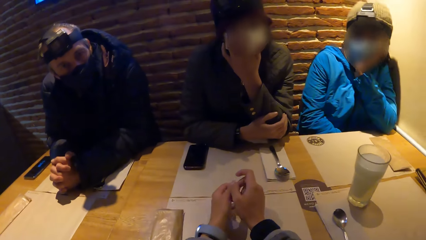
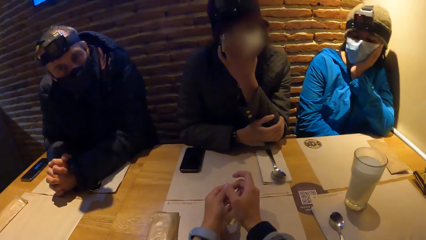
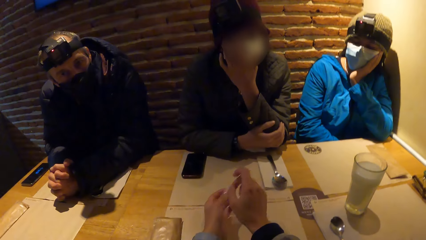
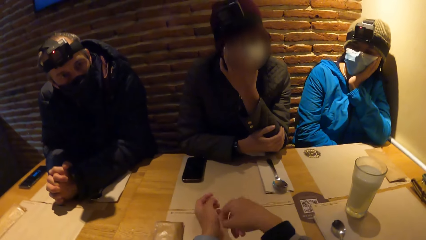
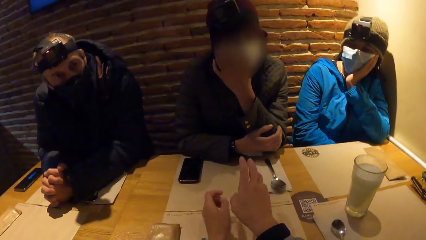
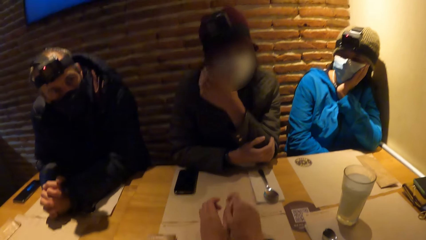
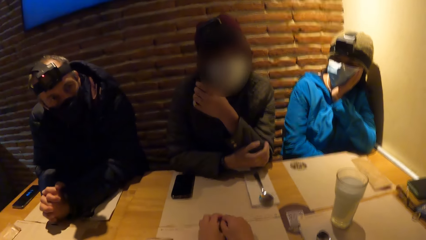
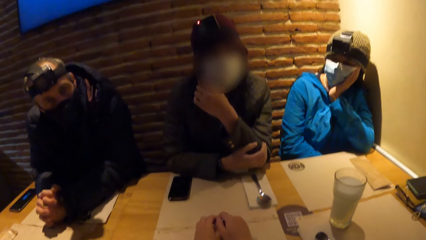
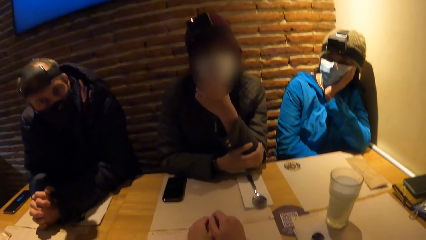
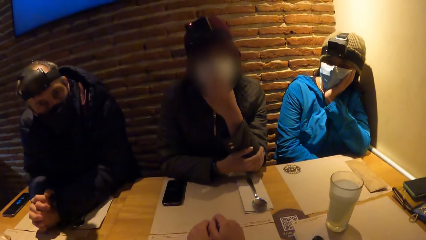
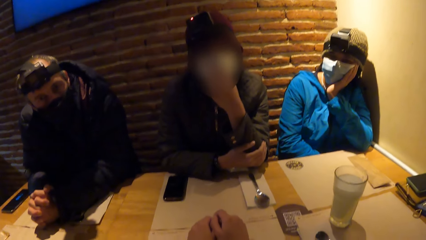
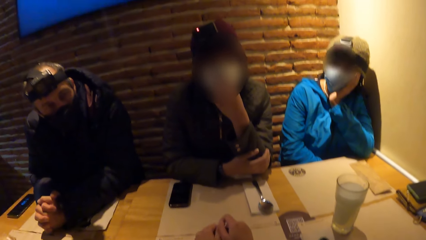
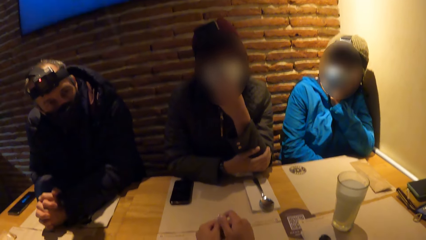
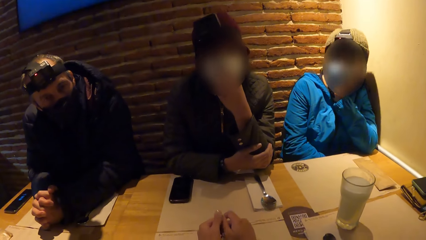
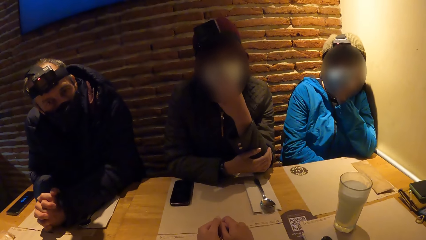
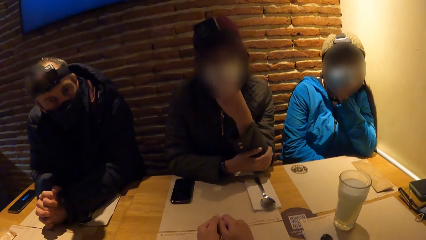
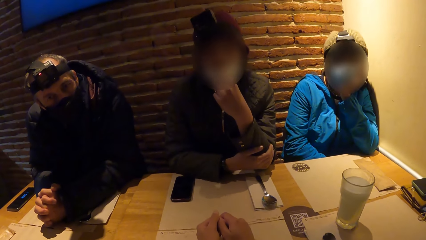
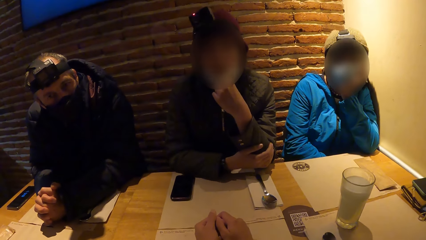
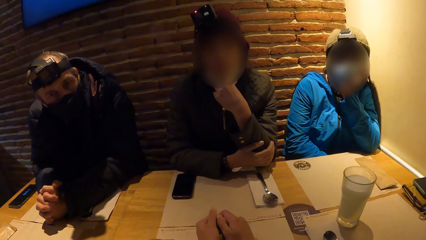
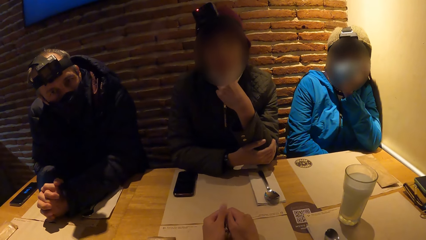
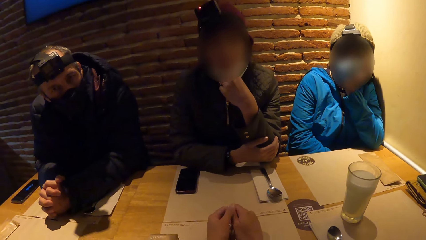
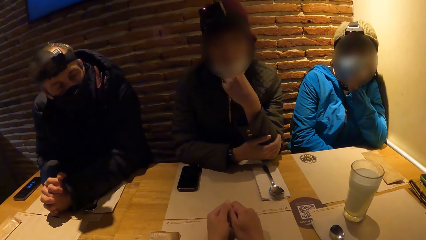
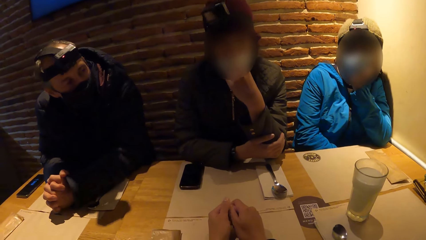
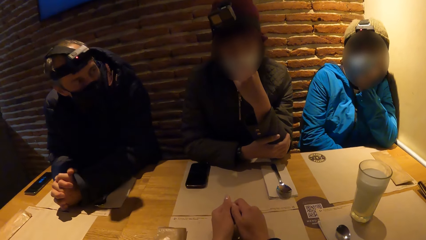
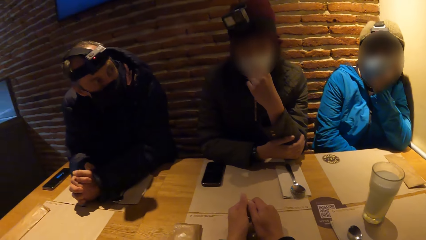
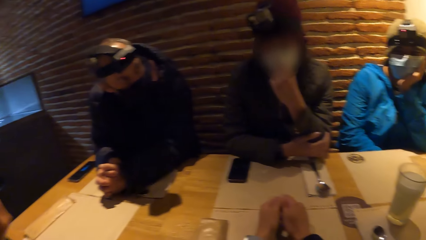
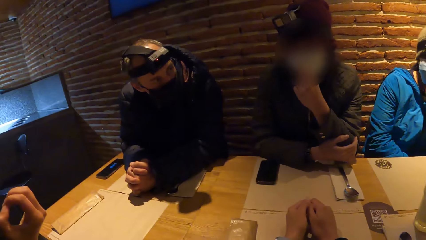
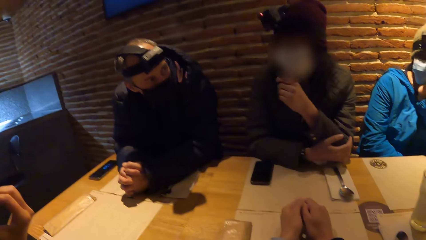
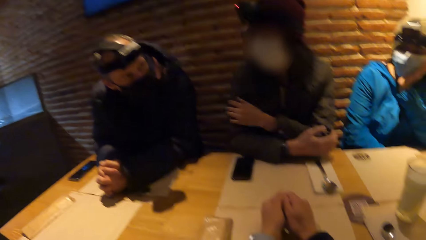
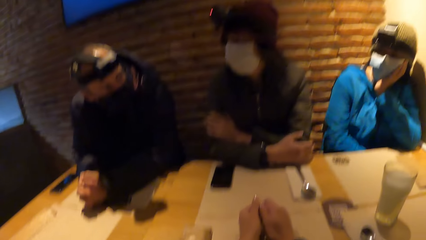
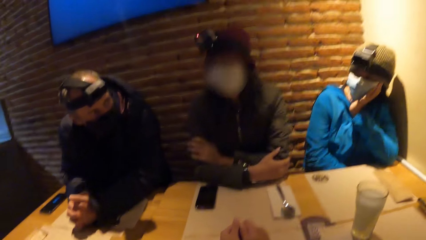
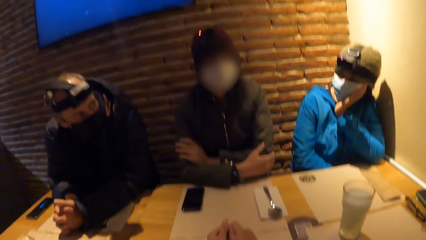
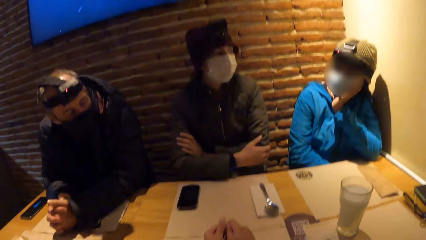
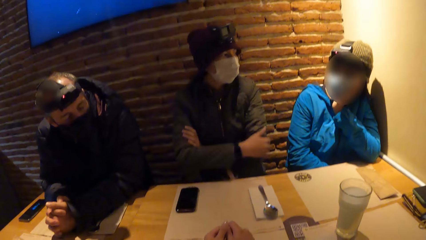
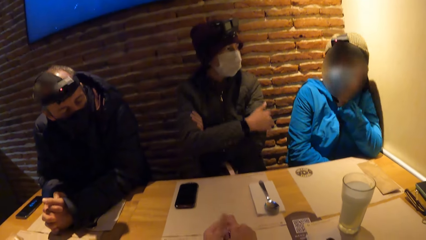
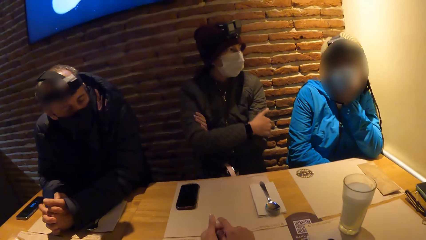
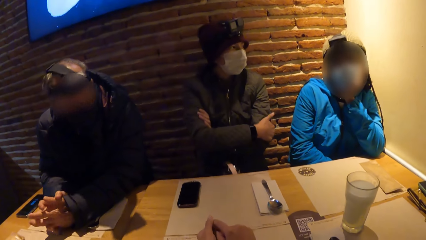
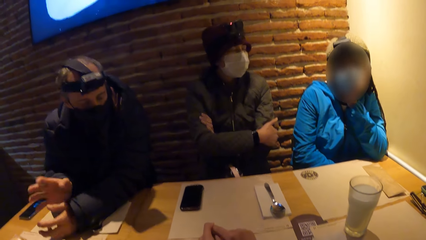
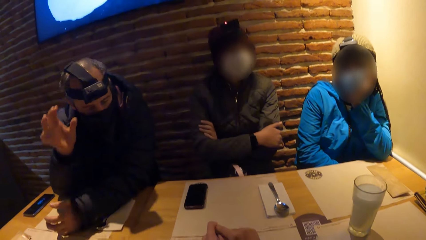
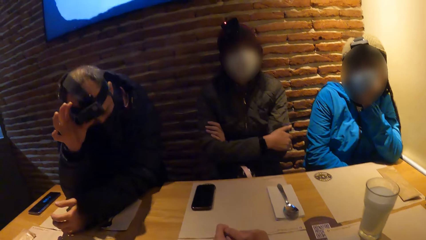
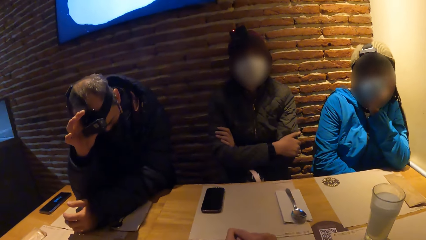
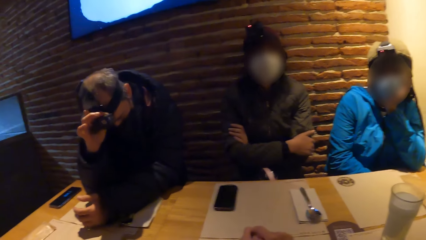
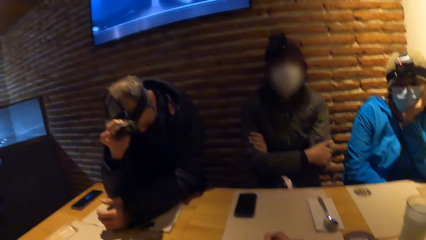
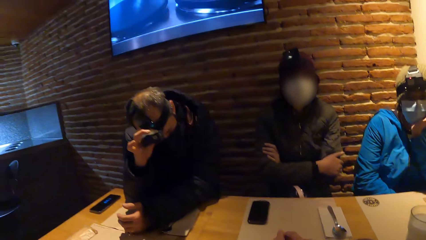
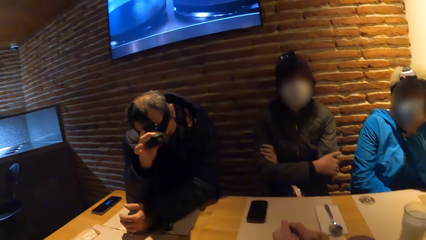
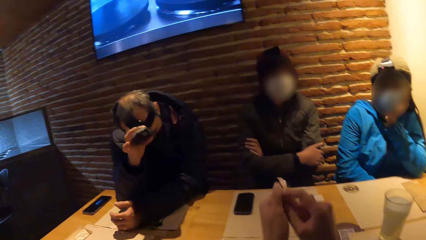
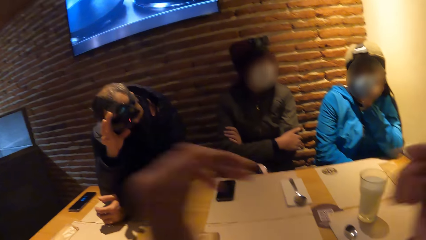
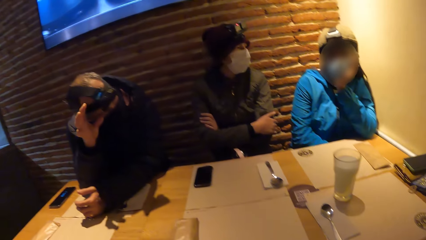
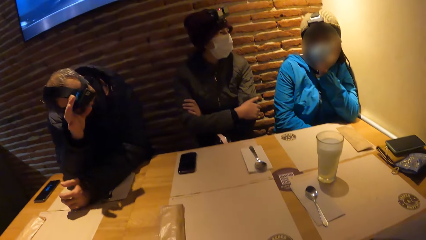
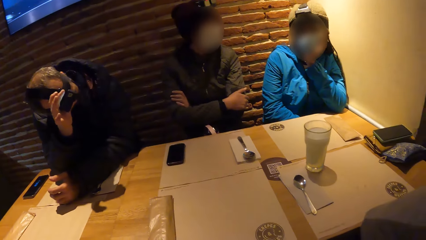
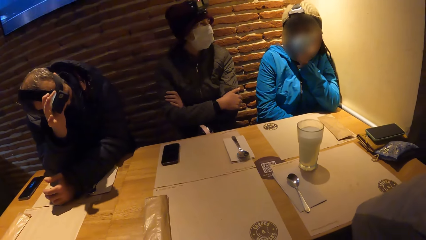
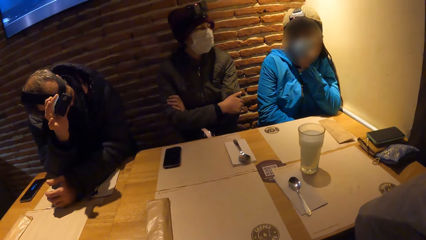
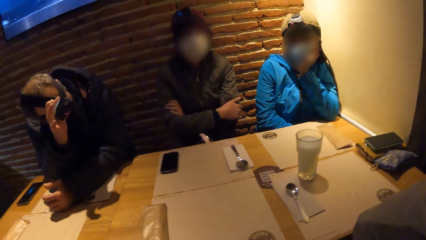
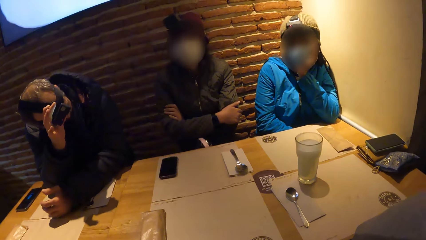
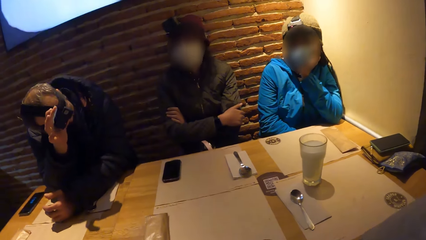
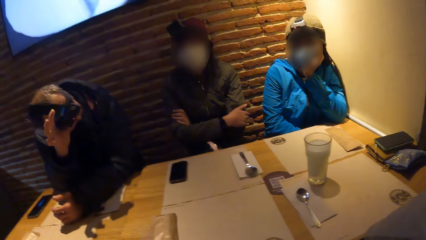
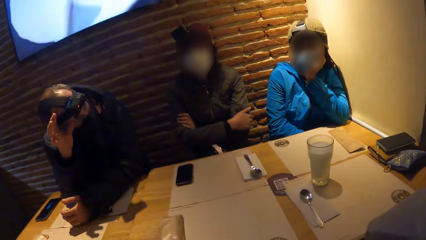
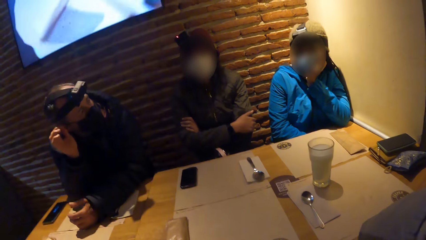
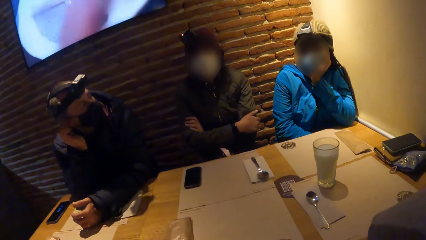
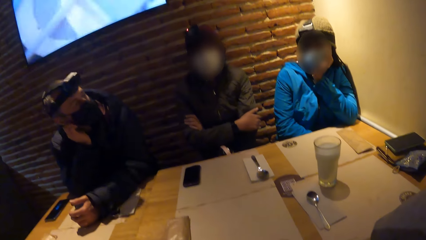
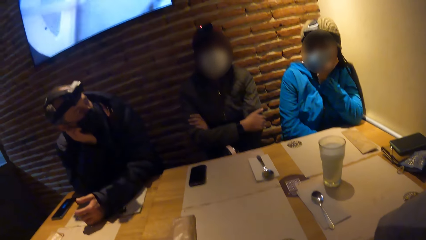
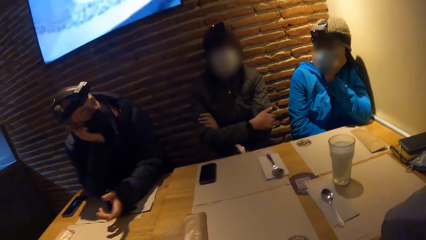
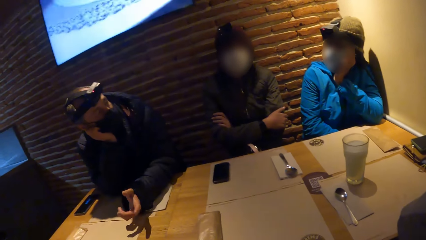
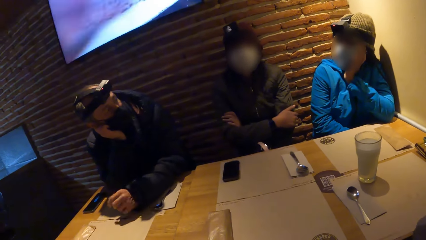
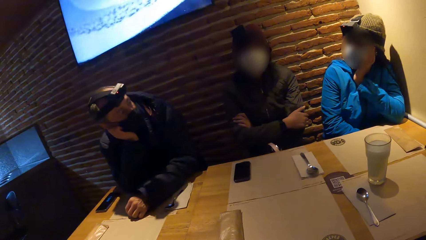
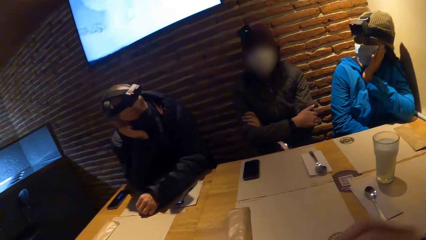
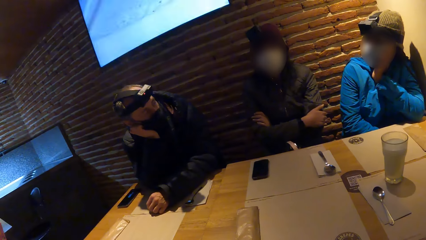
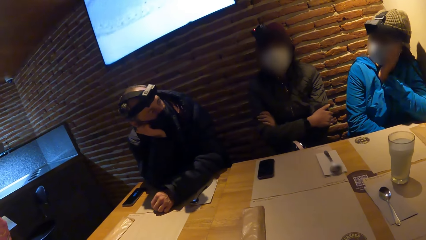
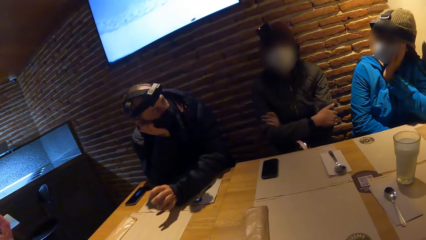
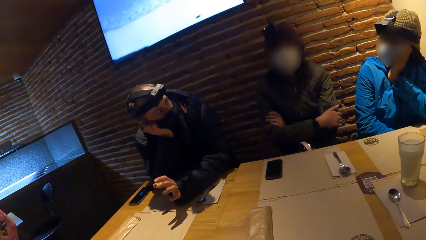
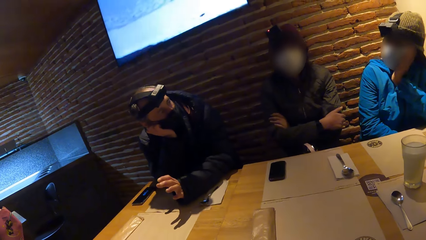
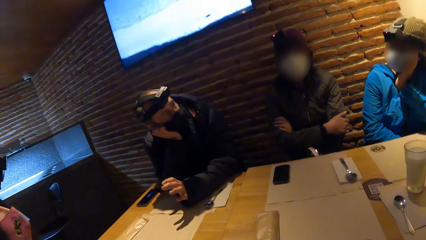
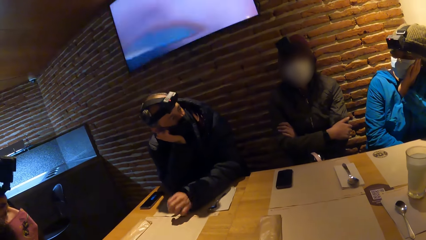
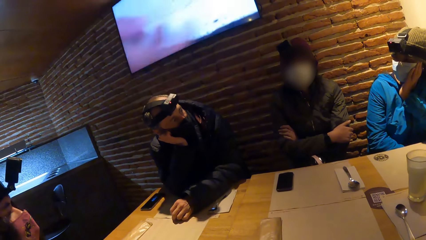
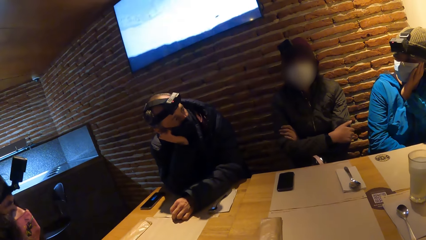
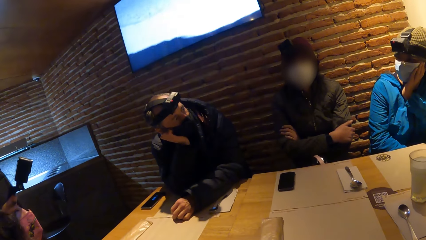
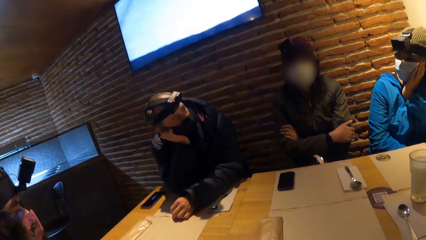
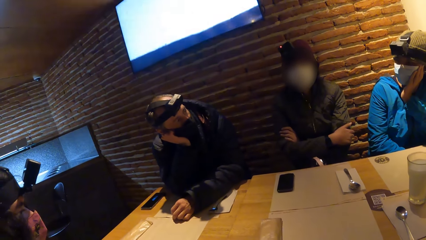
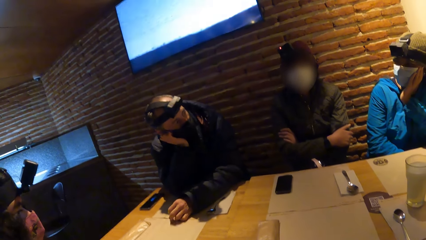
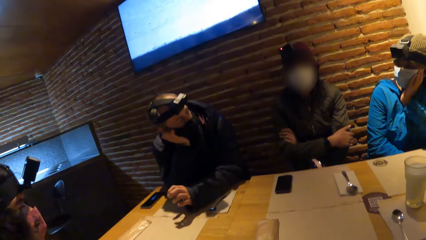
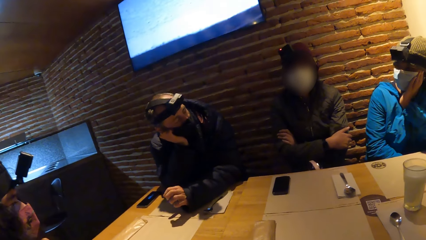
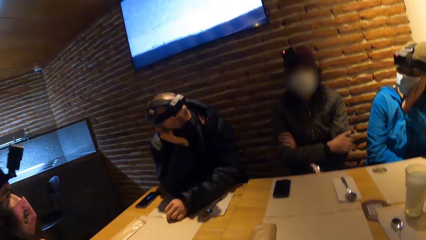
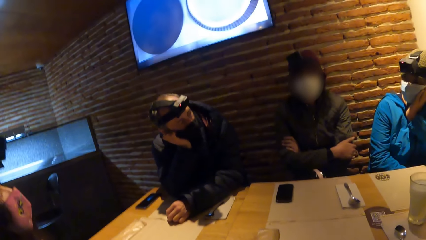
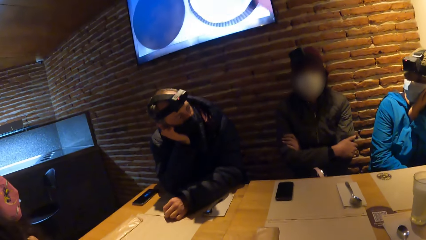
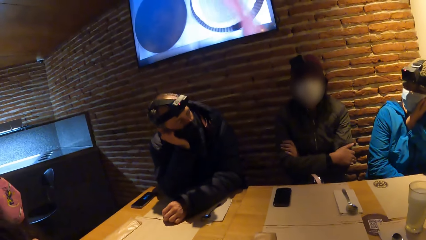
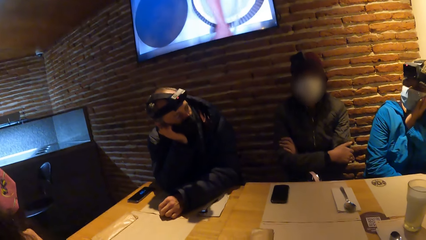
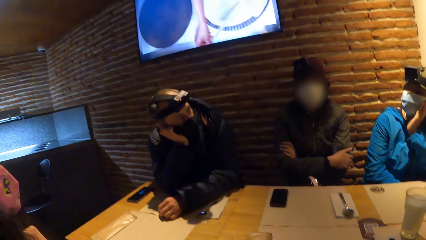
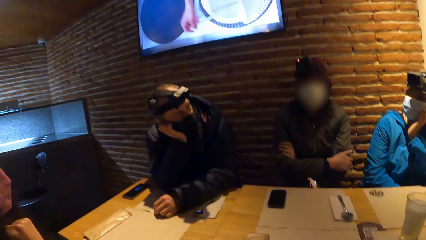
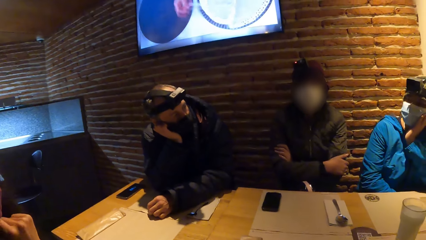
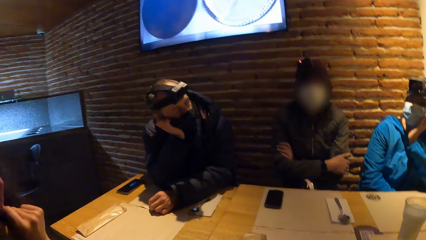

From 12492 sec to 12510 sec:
A woman interacts with the camera wearer. A man interacts with the woman. The woman looks at the man. The man touches the camera and adjusts the camera on his head with his right hand. The camera wearer adjusts the camera on his head with both hands. He touches the camera. The man interacts with another woman and the first woman. Another man interacts with yet another woman.
